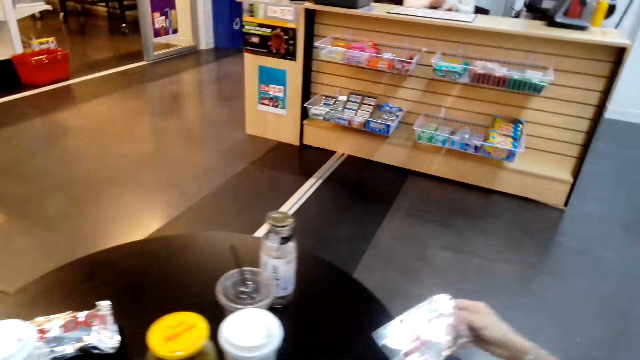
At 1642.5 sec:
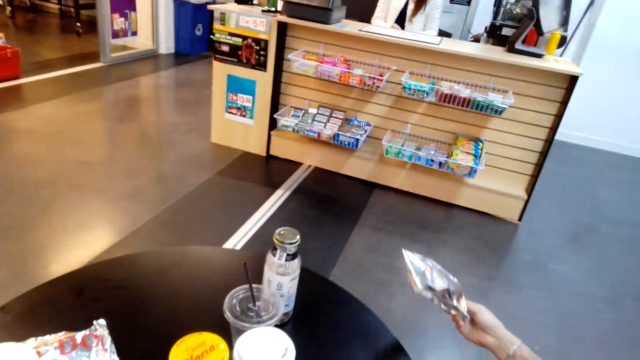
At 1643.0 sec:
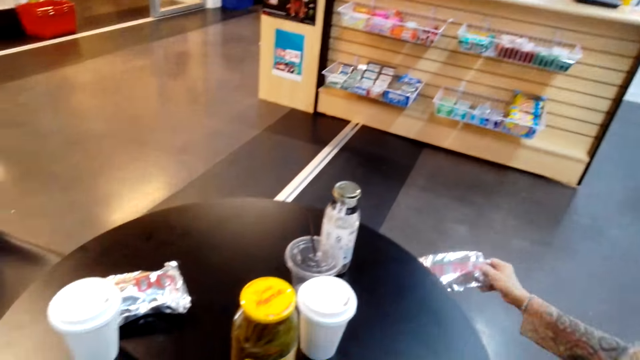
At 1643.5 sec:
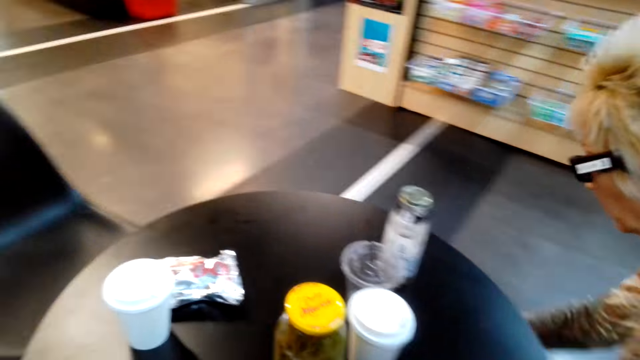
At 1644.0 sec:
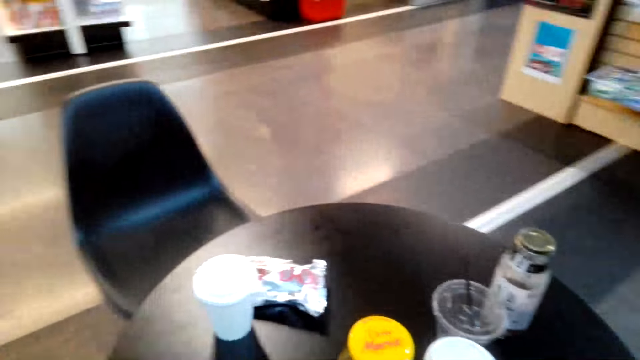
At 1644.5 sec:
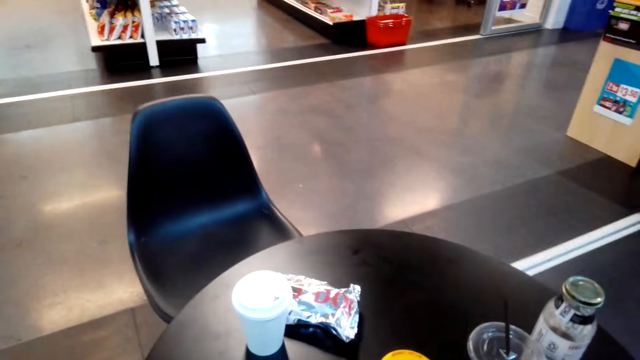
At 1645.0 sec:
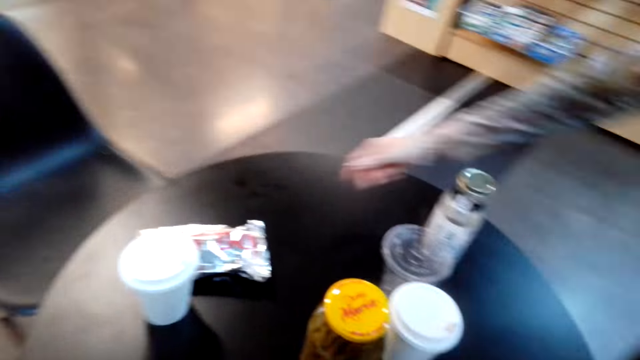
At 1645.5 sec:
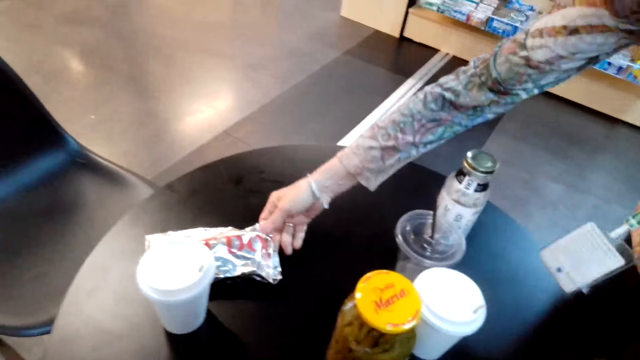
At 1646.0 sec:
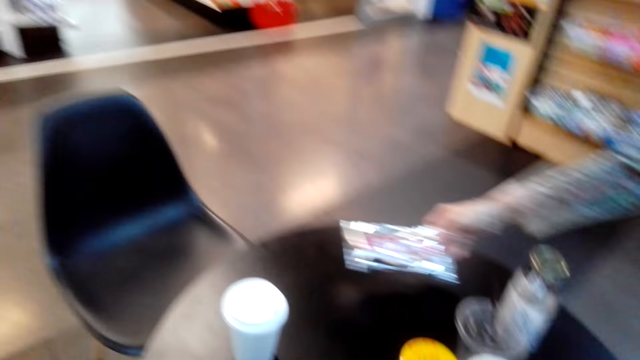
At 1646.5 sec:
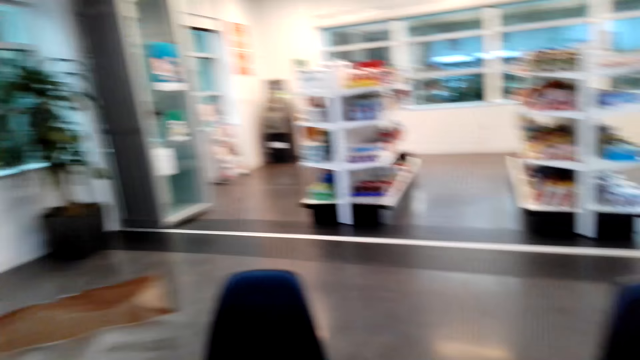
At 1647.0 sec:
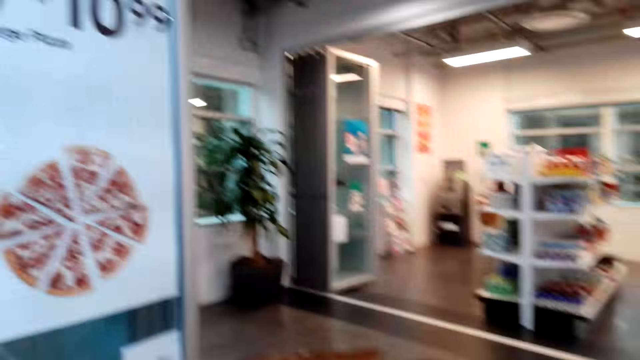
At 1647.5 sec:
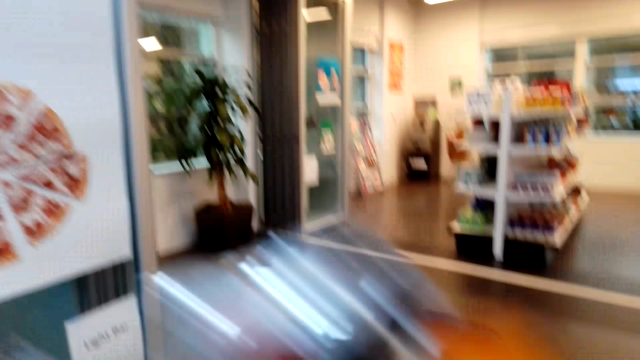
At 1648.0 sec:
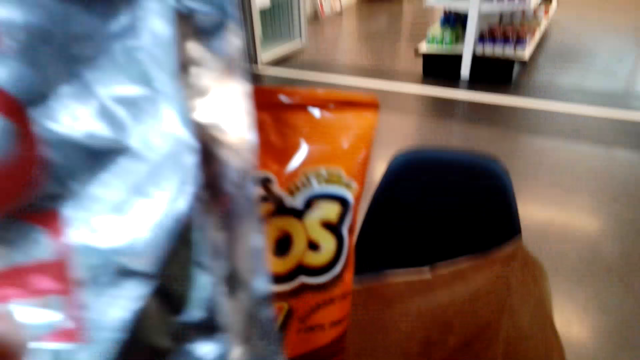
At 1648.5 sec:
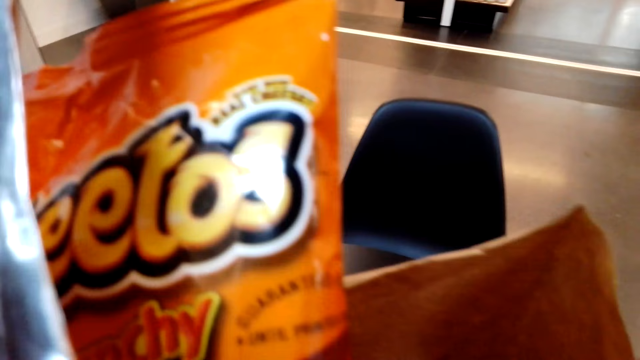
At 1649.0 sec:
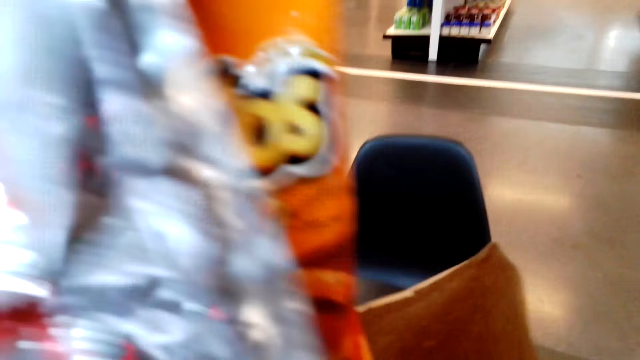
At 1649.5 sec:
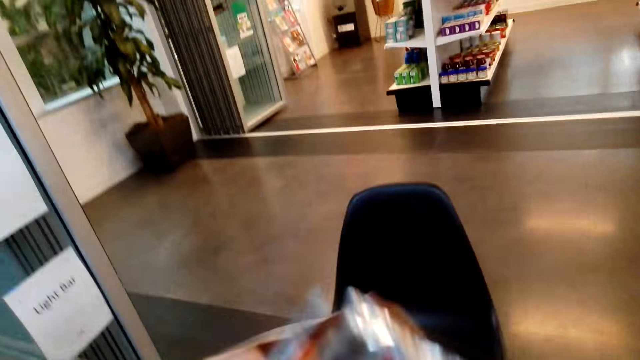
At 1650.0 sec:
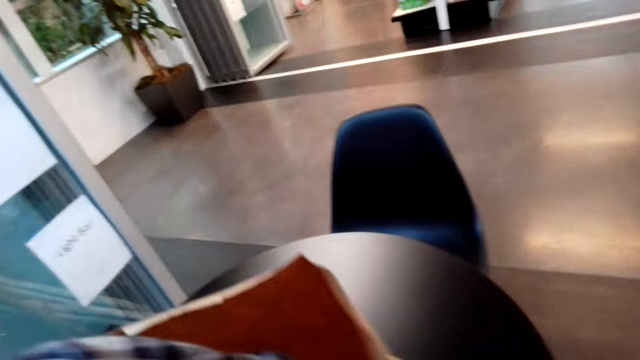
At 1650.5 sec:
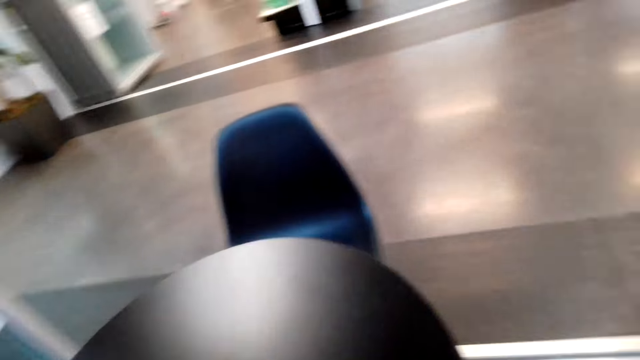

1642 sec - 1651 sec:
A person picks something and drops the object. The person picks something from the table and moves a sachet on the table.

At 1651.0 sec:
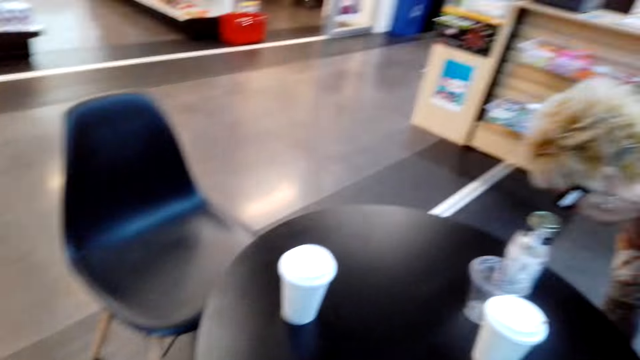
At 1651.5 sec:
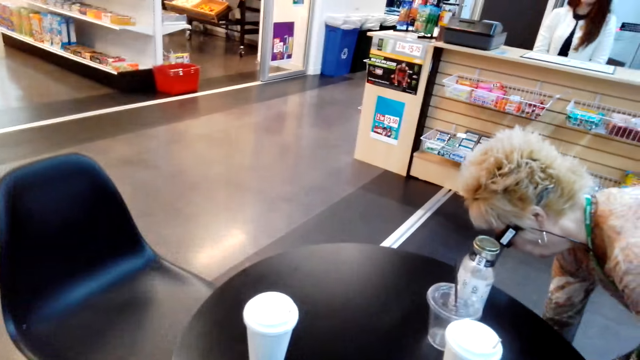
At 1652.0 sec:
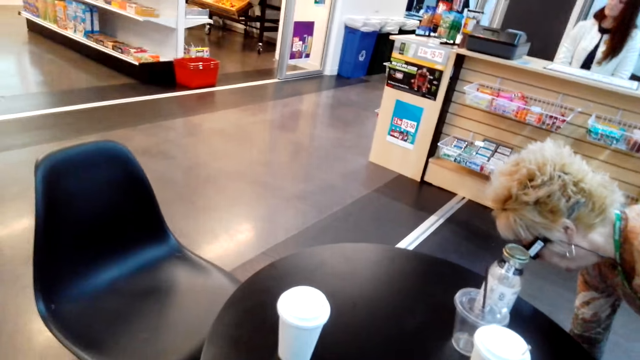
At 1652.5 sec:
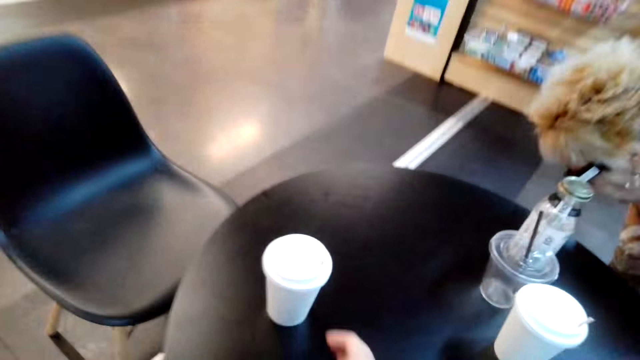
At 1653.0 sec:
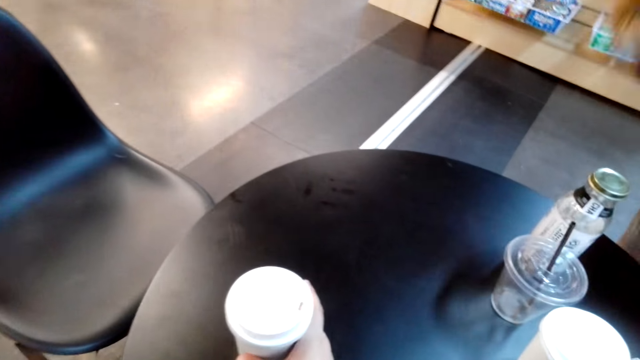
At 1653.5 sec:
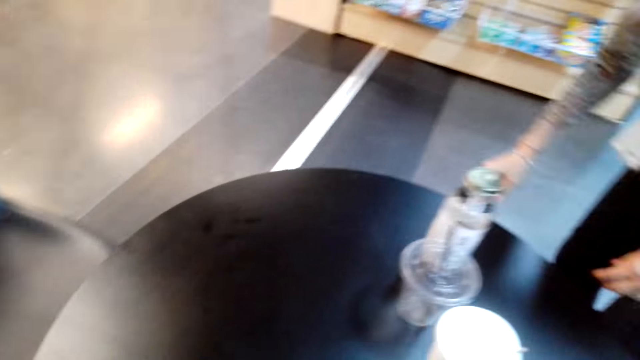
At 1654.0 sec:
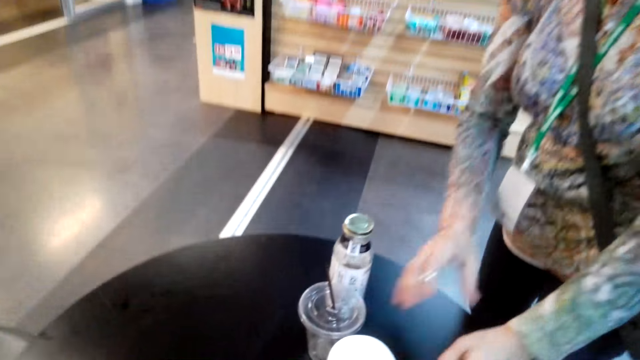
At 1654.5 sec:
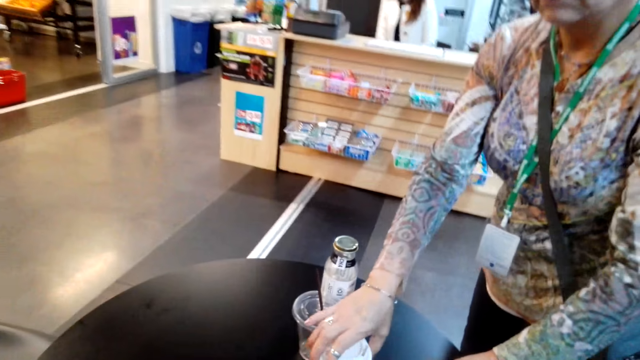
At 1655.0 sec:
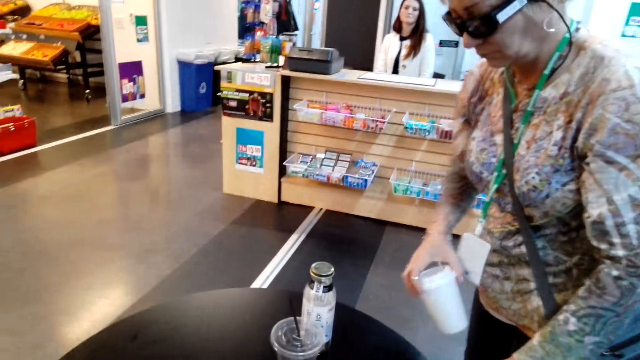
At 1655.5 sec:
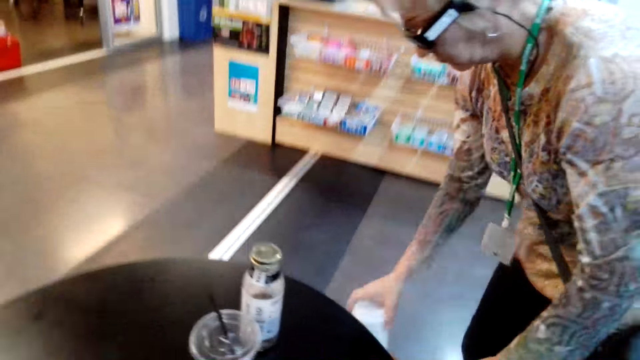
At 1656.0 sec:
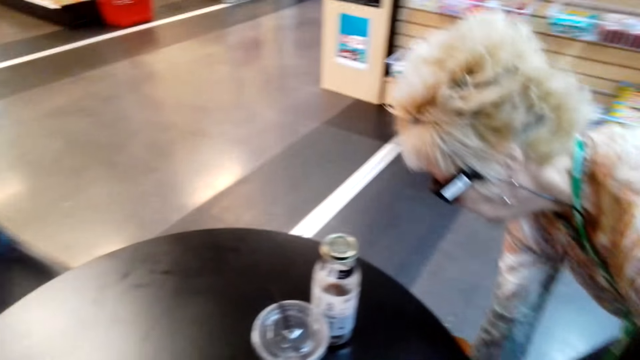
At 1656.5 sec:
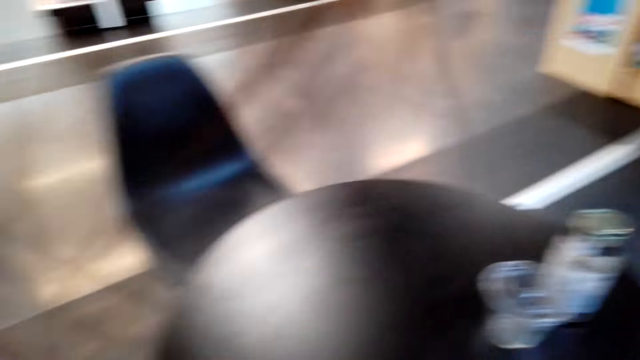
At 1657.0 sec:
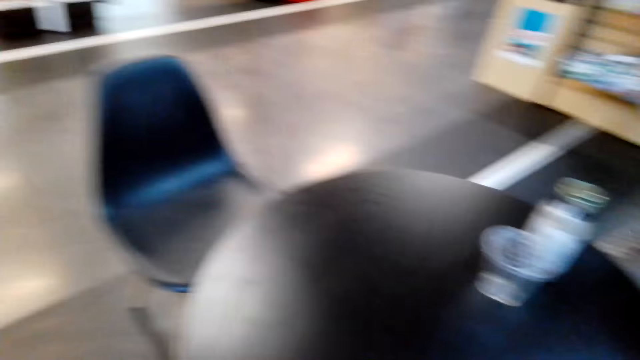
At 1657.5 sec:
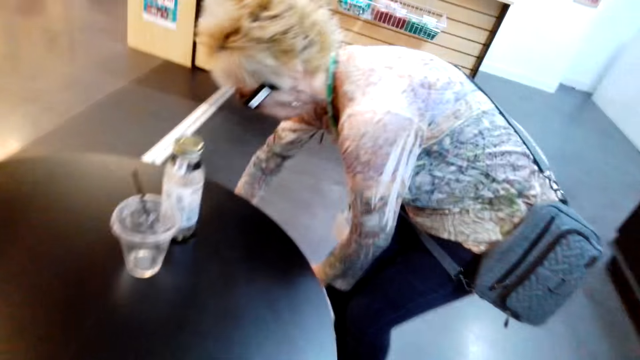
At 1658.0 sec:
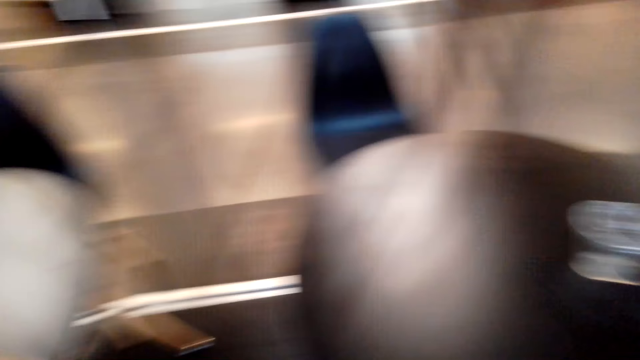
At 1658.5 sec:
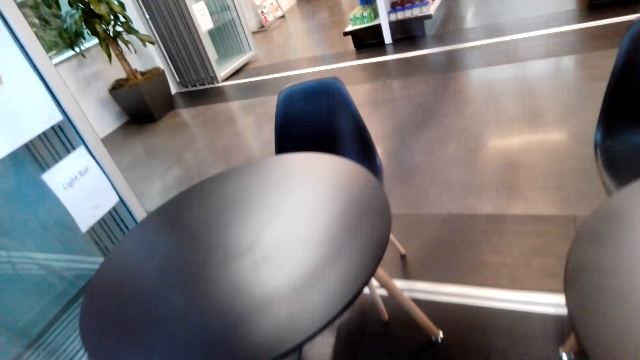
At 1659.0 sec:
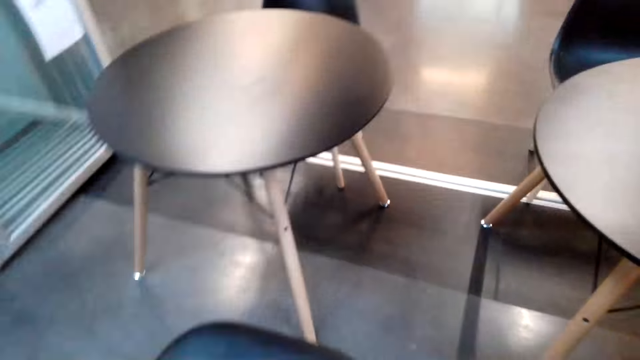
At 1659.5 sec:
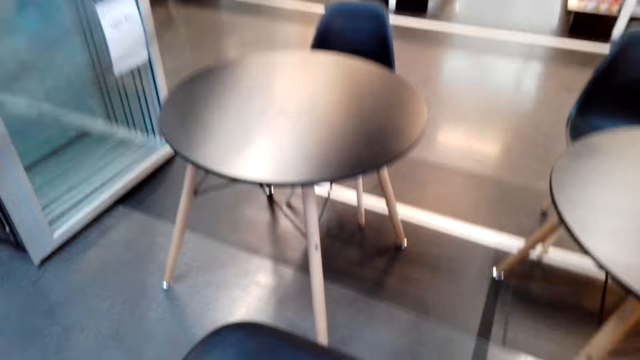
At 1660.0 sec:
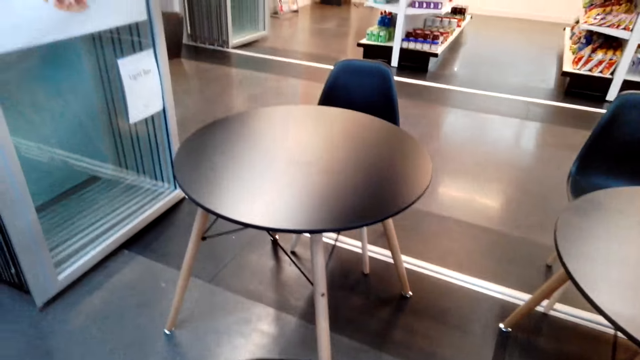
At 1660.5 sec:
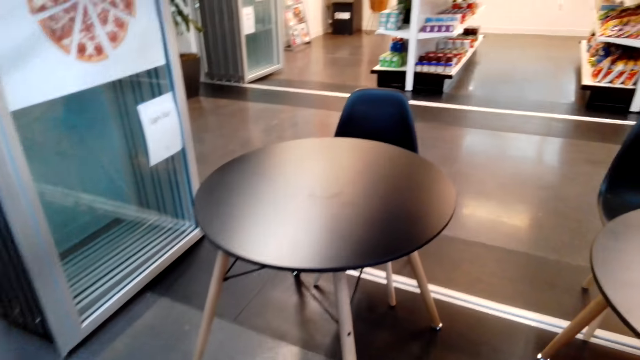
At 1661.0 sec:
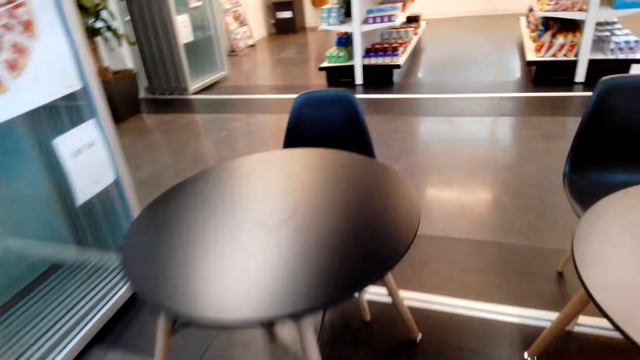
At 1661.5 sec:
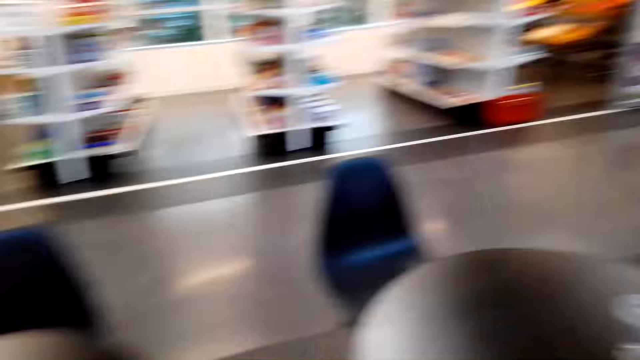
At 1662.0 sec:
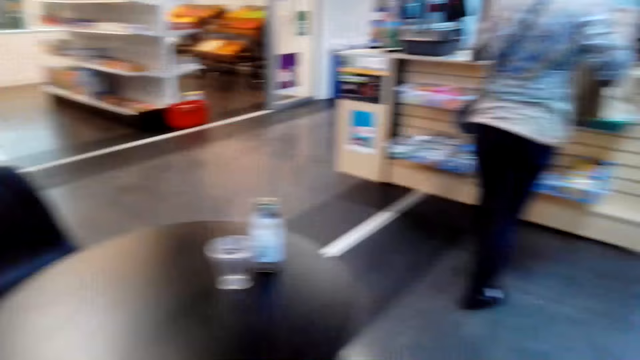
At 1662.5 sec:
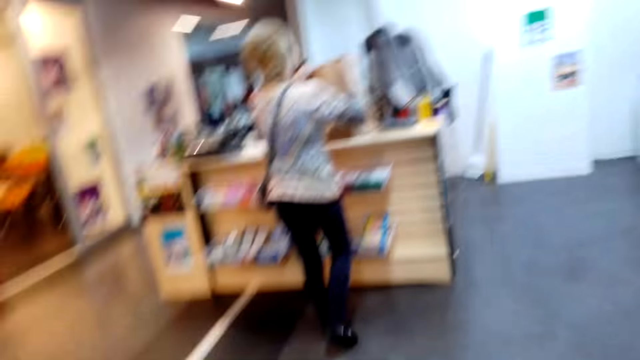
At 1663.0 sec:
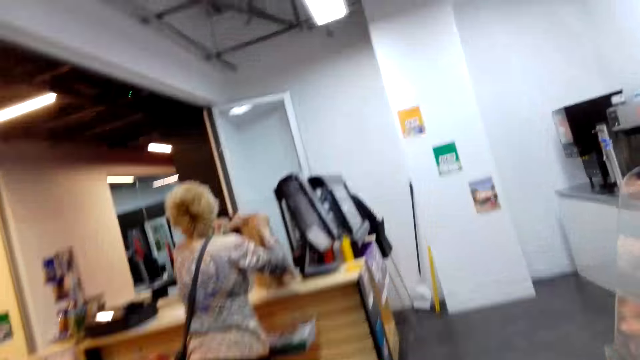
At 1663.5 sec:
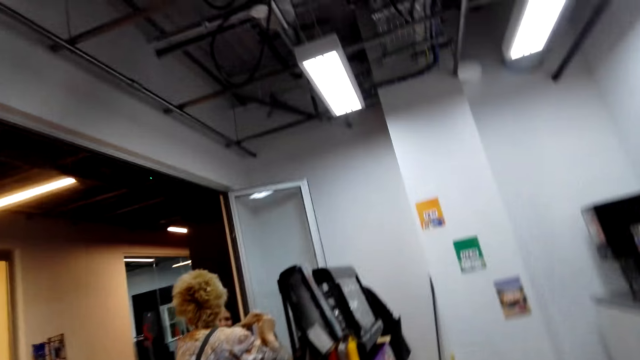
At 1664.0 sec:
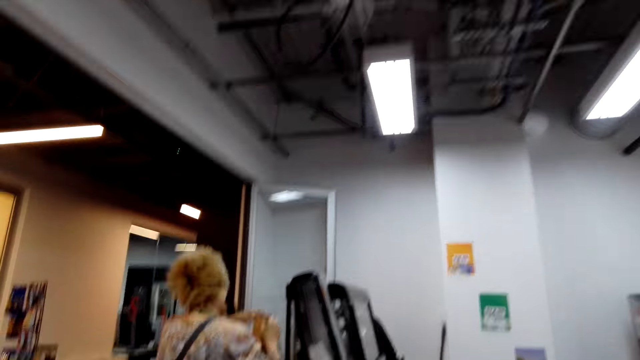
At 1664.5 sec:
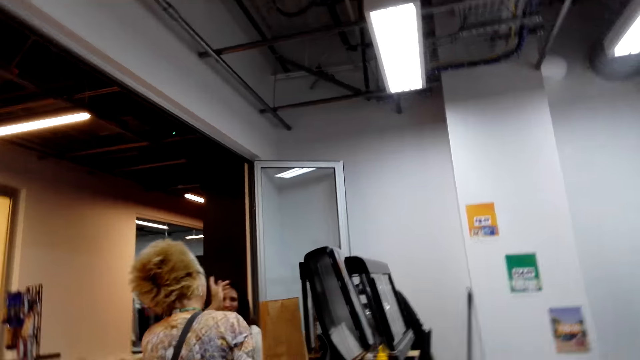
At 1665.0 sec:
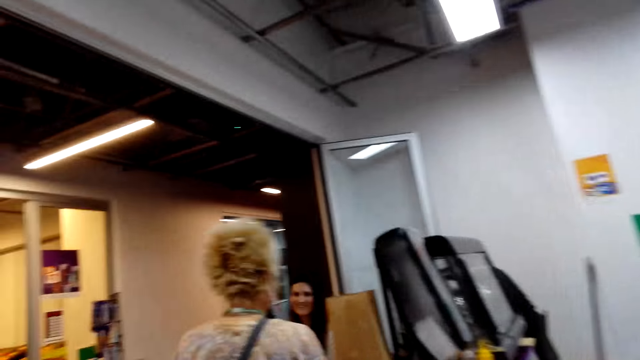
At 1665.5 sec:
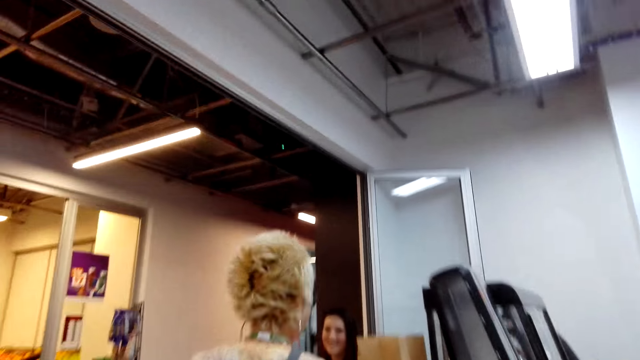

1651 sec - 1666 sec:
A person bends down. The camera wearer picks something from the table. Another person picks something from the table and drops the object. The other person talks with a third person. A fourth person moves to the counter.
